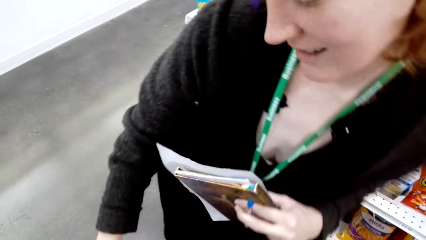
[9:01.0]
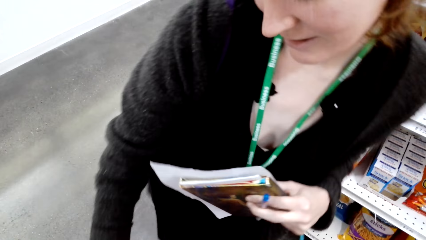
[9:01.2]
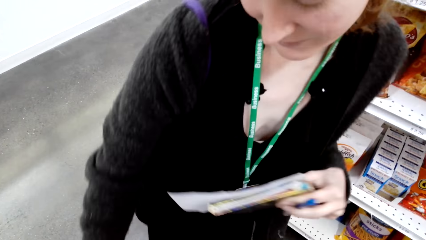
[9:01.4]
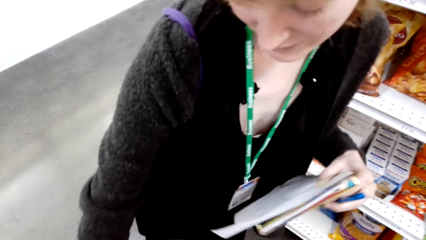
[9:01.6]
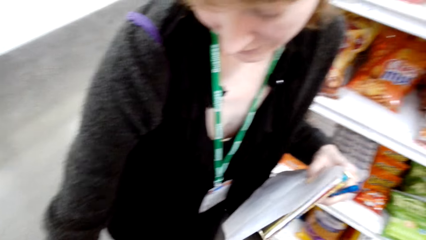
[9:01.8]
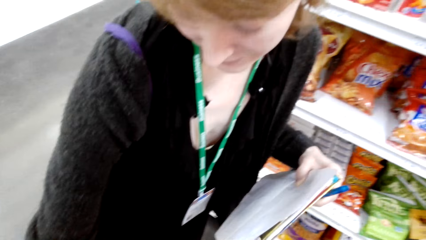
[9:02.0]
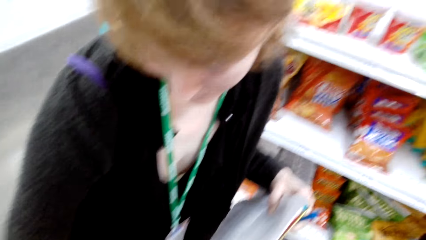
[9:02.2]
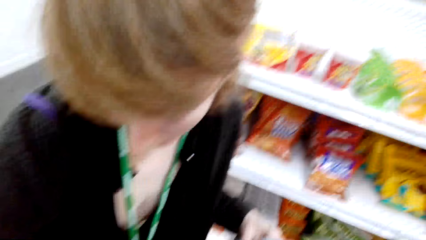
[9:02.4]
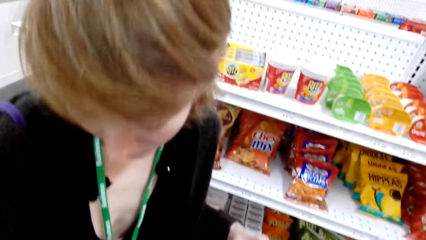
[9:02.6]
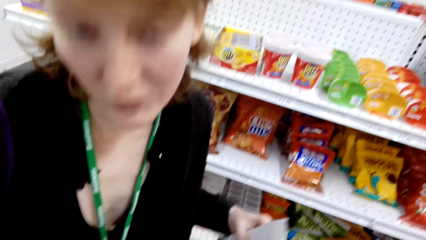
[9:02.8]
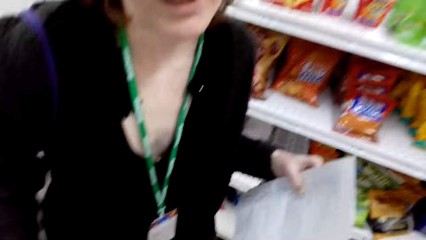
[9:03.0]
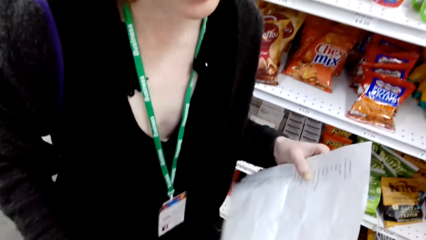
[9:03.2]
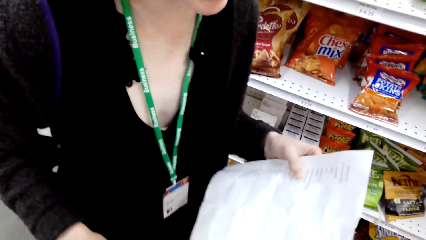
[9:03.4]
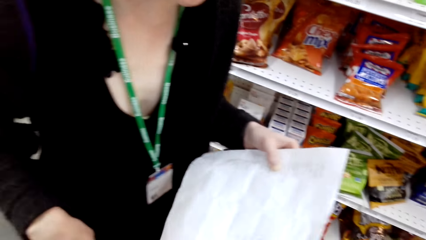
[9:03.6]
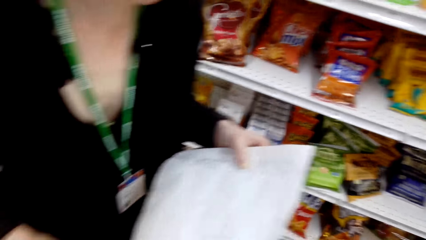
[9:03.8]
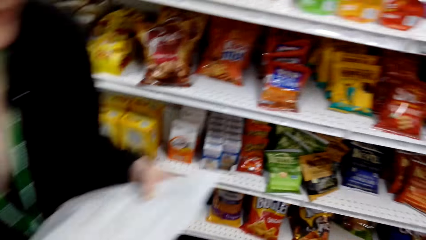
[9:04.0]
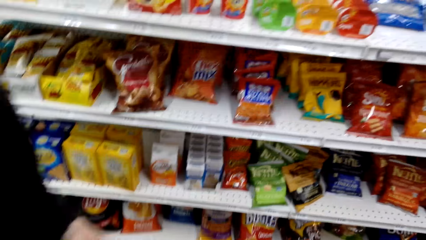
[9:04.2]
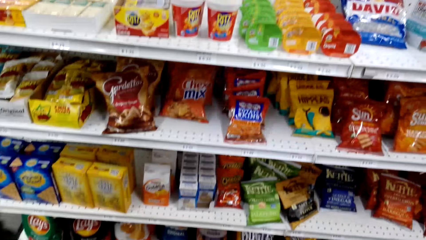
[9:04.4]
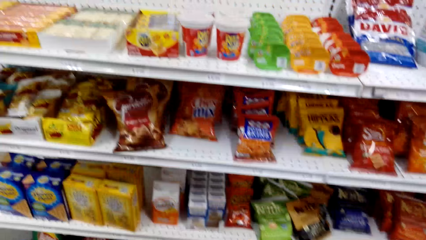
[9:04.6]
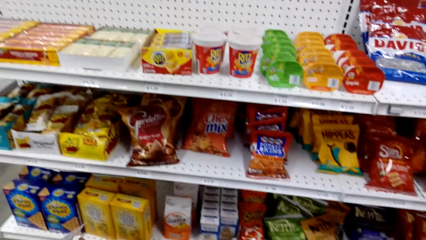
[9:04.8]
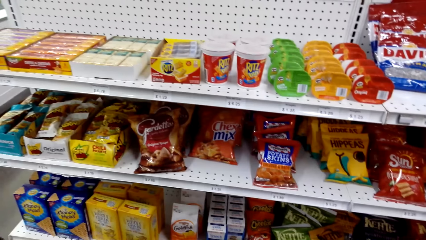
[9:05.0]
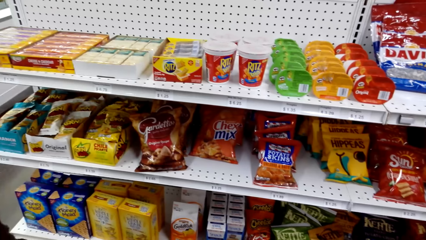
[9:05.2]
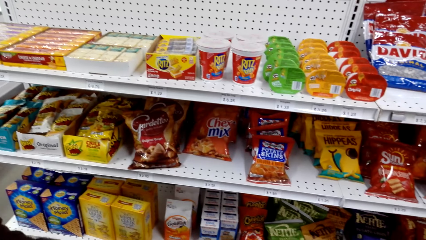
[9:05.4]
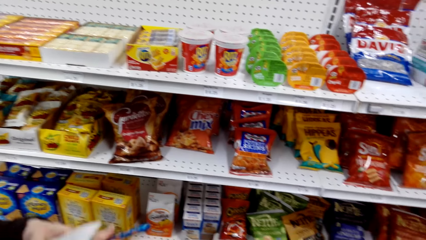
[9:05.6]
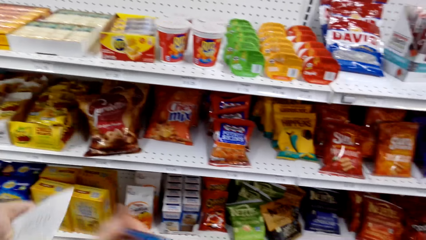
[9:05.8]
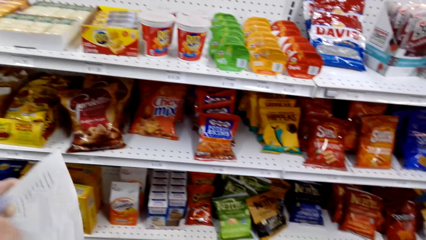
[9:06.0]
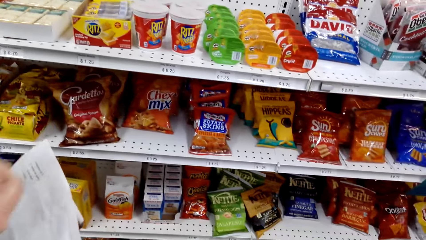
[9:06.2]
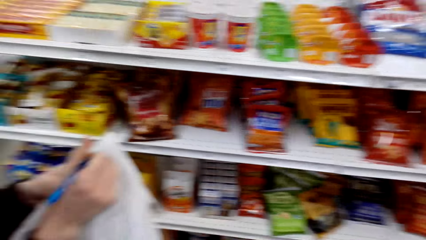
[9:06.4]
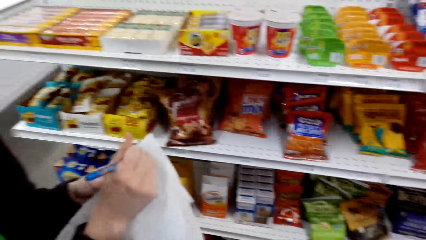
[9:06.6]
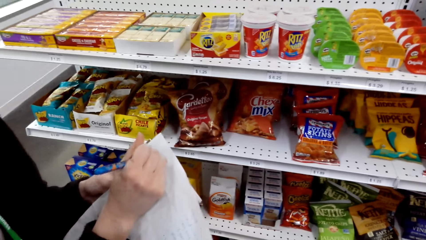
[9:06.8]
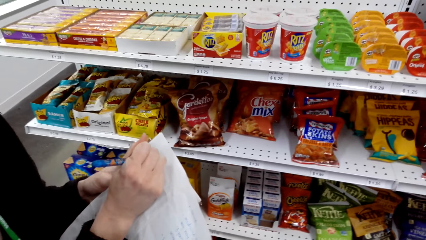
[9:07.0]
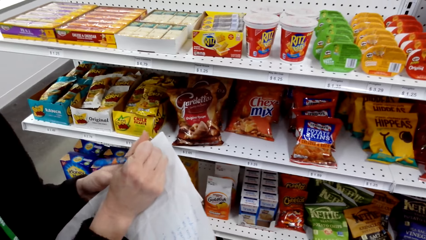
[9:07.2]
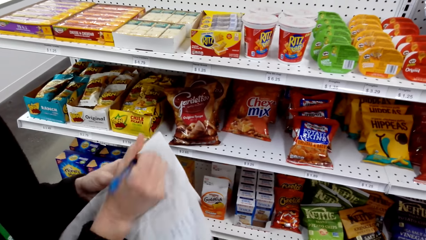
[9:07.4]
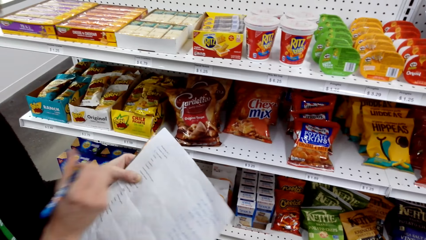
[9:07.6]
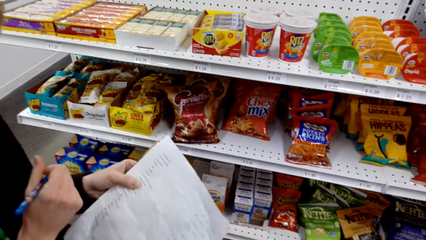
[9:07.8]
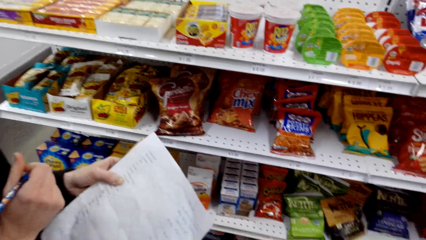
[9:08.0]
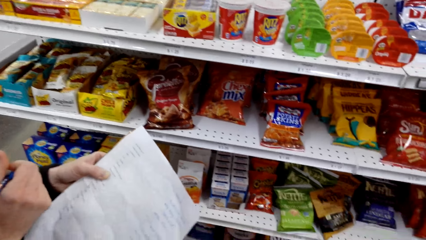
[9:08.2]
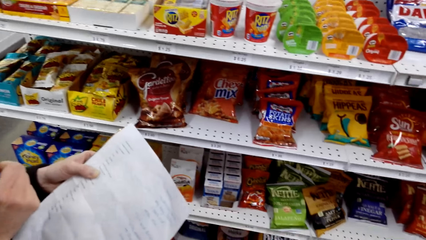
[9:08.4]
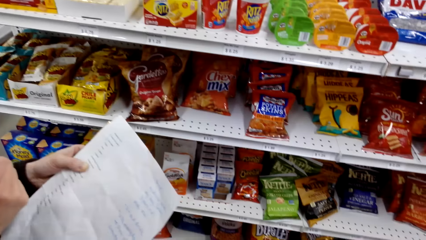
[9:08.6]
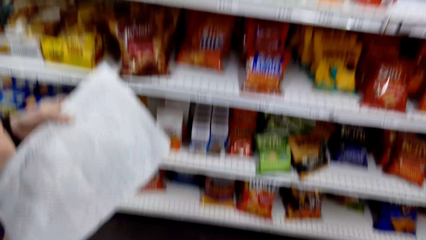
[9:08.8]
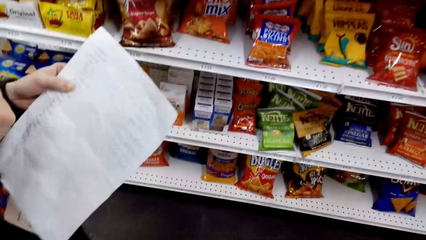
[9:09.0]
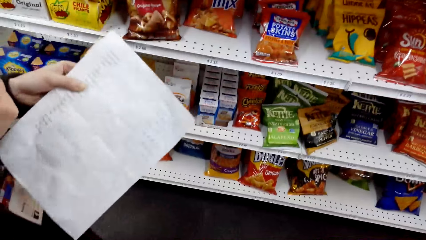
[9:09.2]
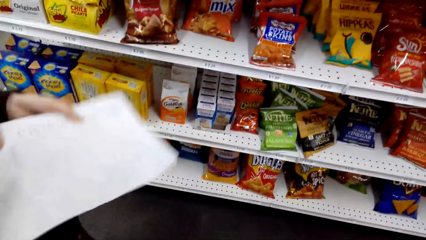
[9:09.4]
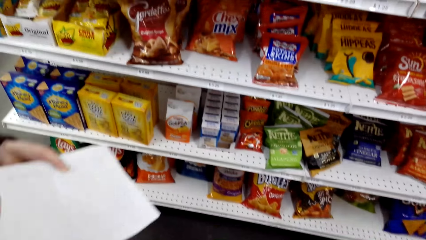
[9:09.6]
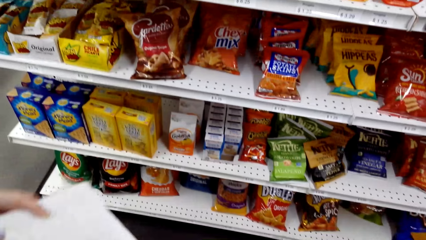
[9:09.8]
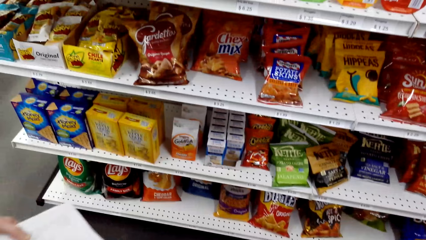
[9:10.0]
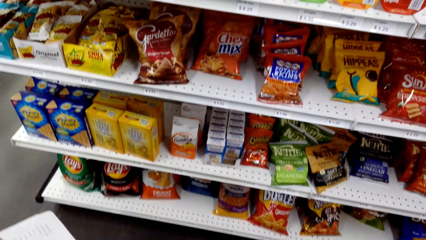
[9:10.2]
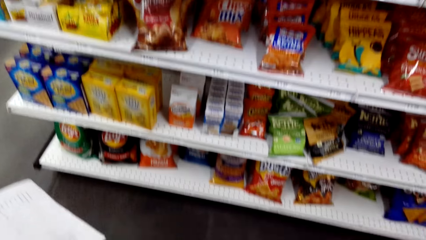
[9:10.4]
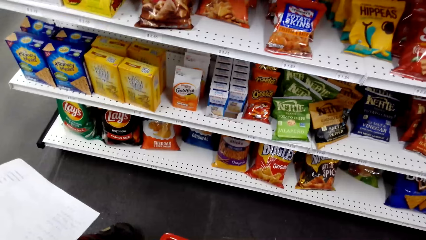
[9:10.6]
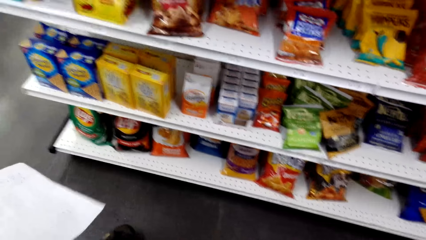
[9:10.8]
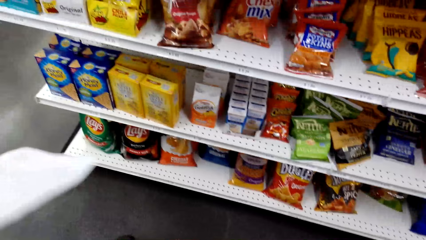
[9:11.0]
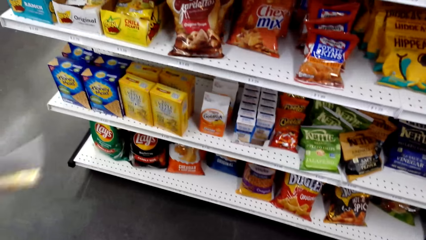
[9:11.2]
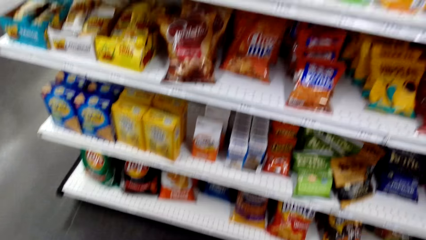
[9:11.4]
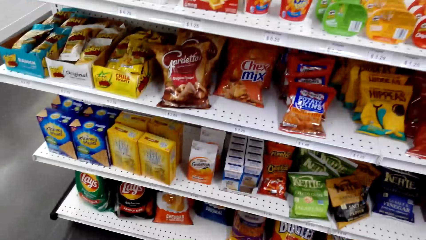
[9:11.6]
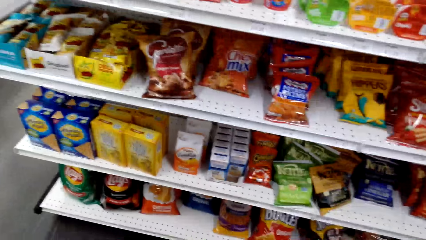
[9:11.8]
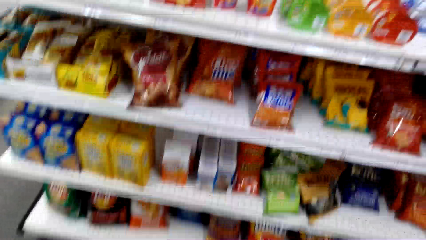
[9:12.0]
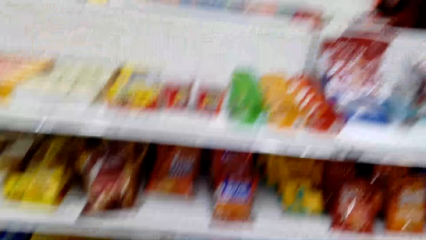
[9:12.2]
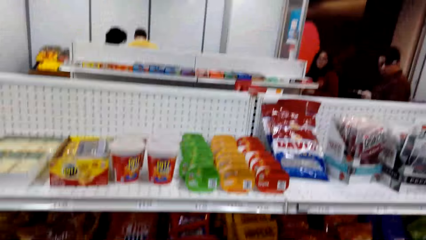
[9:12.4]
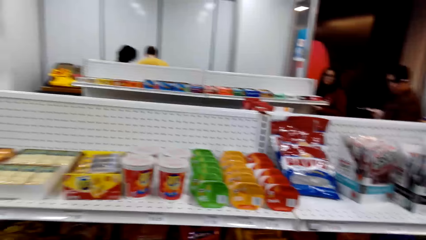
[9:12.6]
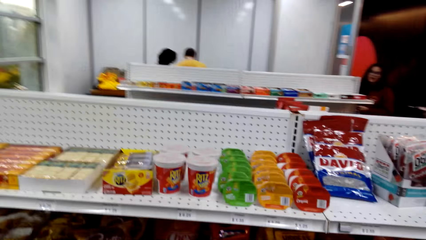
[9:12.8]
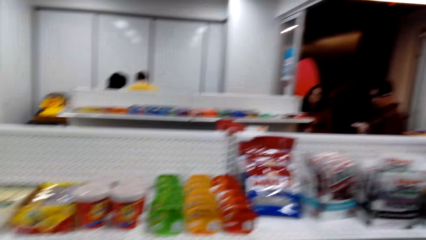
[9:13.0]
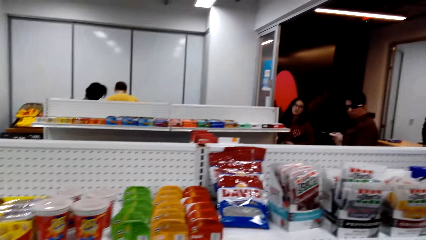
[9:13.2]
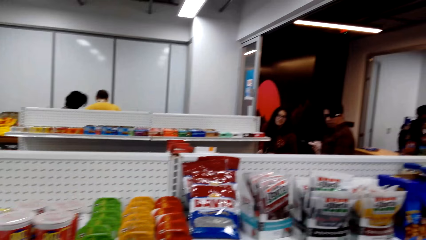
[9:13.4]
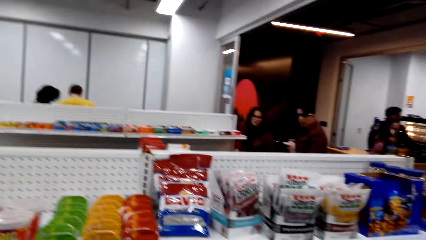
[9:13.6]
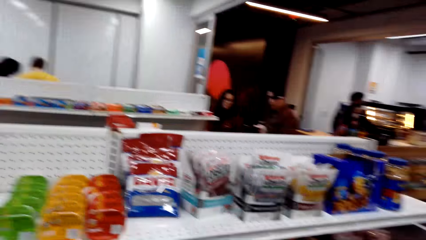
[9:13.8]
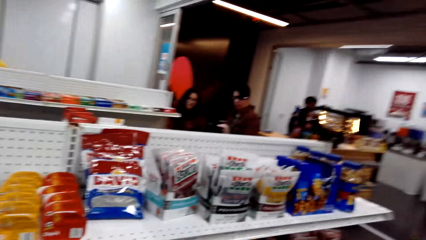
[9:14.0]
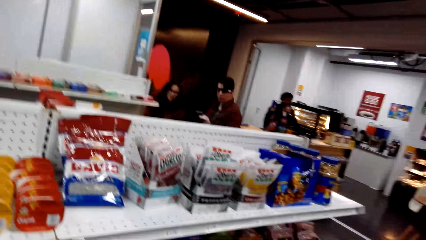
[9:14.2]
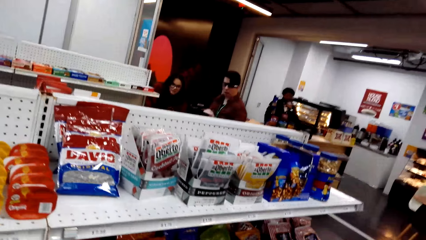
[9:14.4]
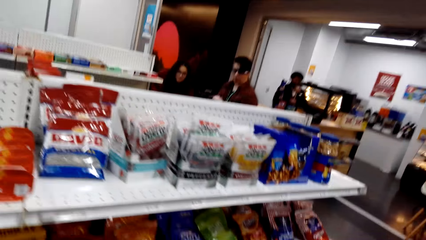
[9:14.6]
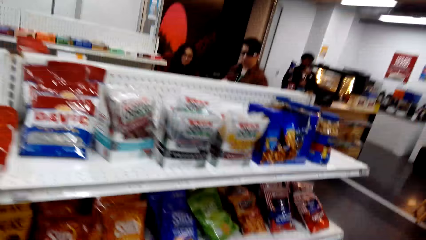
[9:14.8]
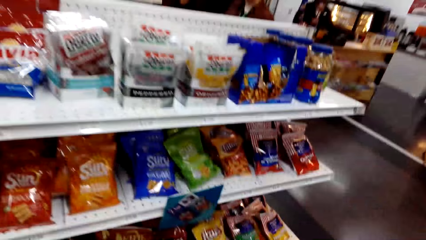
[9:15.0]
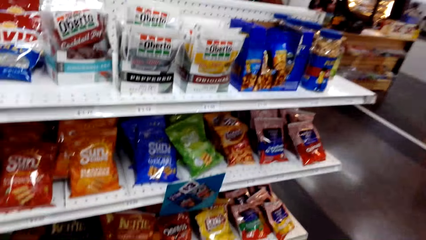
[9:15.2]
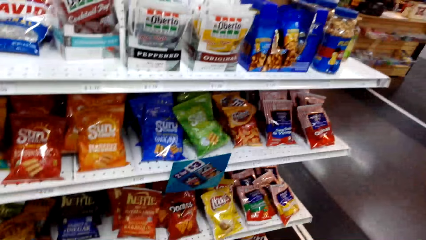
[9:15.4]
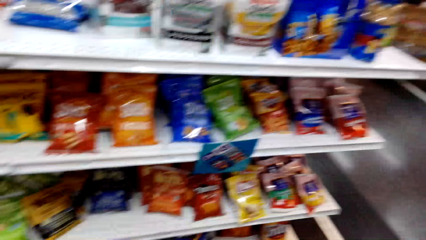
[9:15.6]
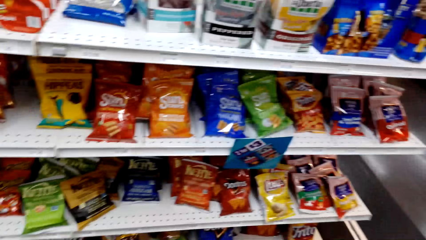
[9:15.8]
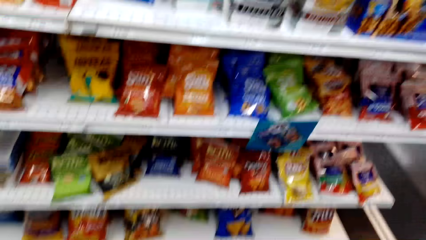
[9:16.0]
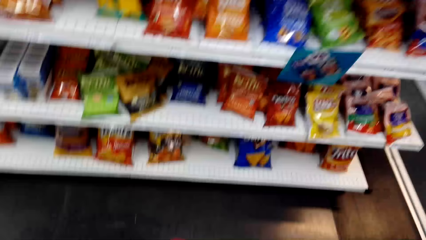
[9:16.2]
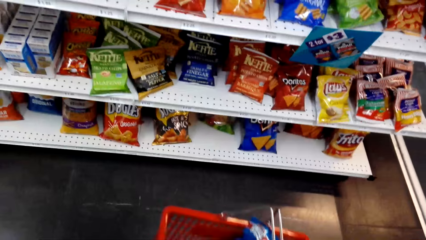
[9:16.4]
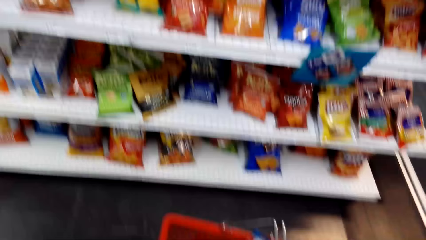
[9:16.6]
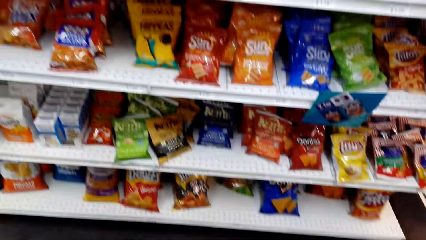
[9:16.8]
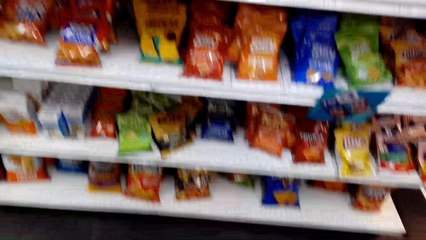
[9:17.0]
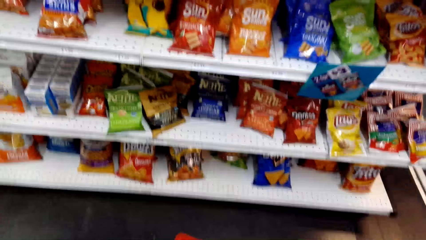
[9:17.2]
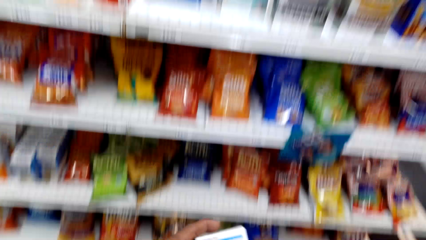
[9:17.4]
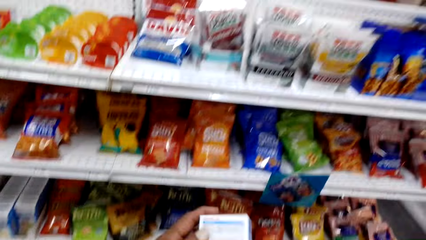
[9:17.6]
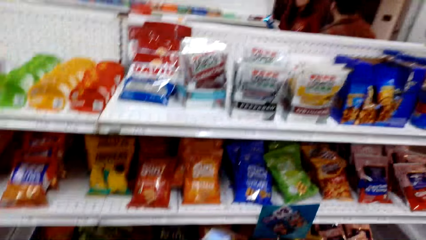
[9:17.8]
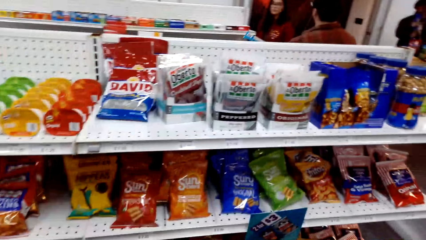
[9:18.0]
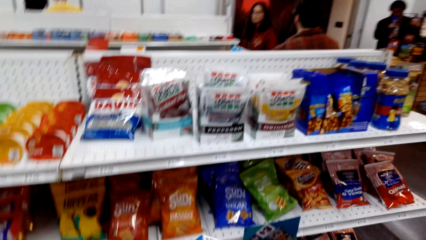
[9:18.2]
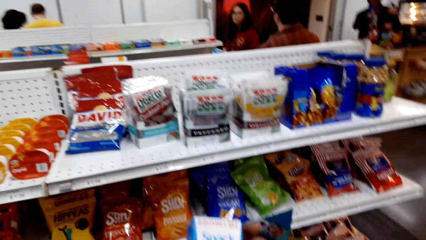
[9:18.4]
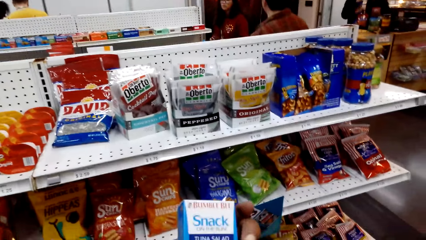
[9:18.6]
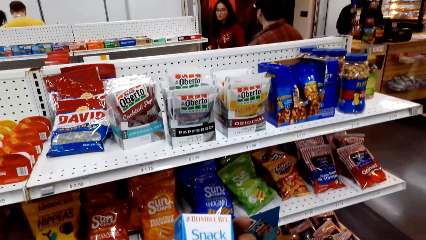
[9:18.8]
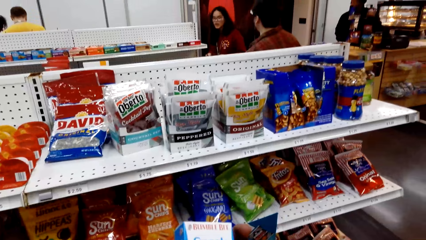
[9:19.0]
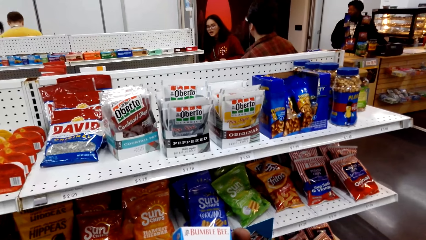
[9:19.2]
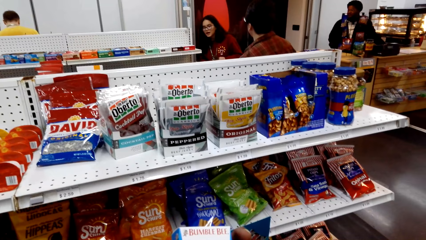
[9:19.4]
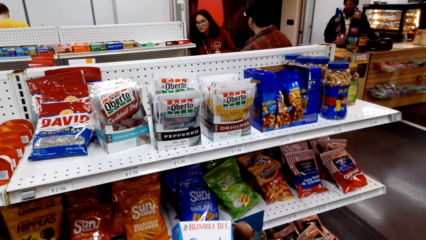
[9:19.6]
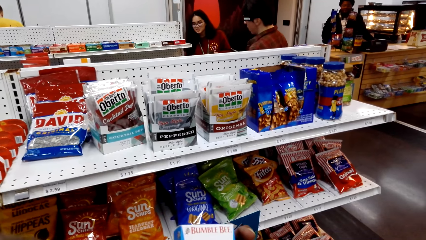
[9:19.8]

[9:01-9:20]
A lady holds the pen, holds the book and talks with the camera wearer. The camera wearer looks around. The lady writes on the paper with the pen and talks with the camera wearer. The camera wearer looks around. They look around again. The lady talks with the camera wearer. The camera wearer holds something, talks with the lady and looks around.
